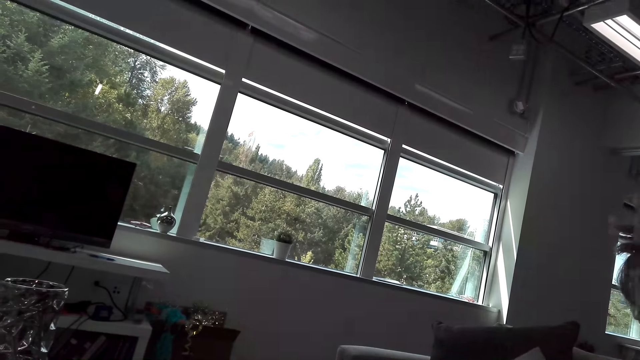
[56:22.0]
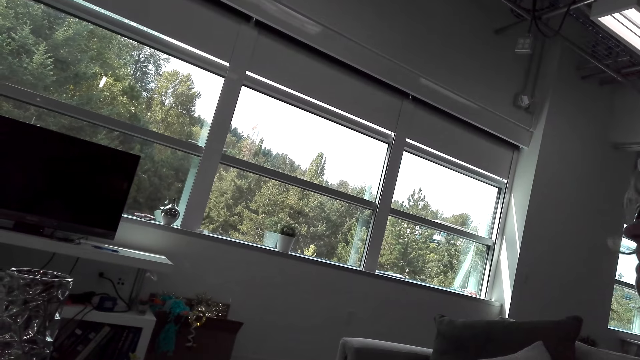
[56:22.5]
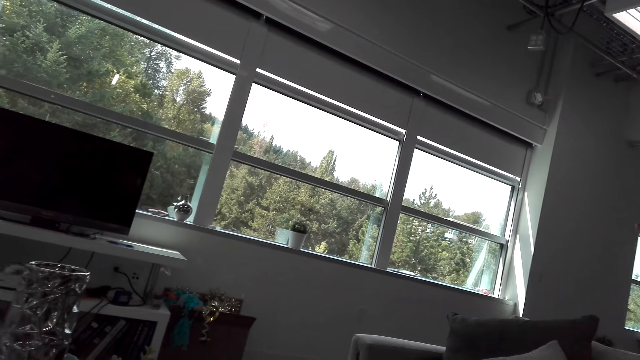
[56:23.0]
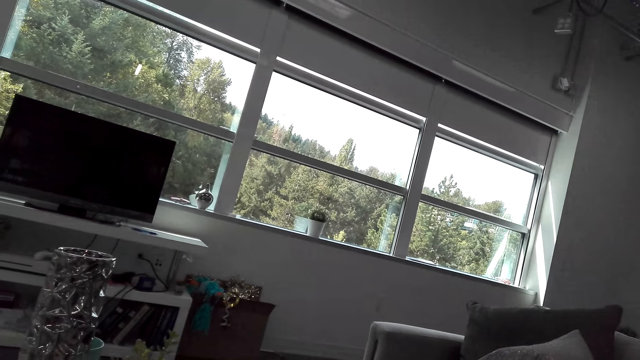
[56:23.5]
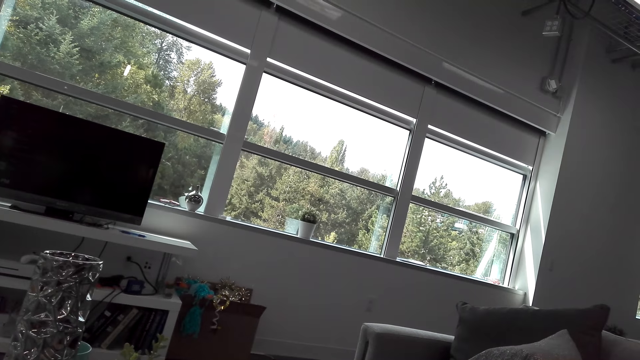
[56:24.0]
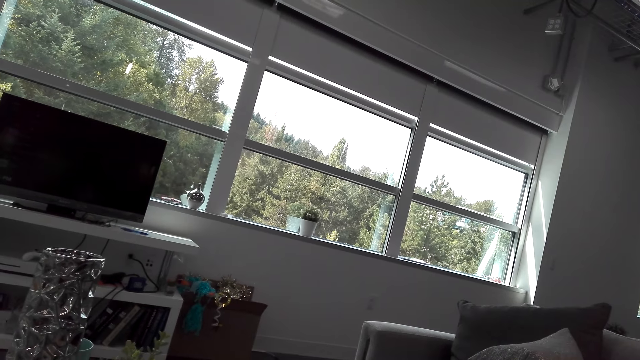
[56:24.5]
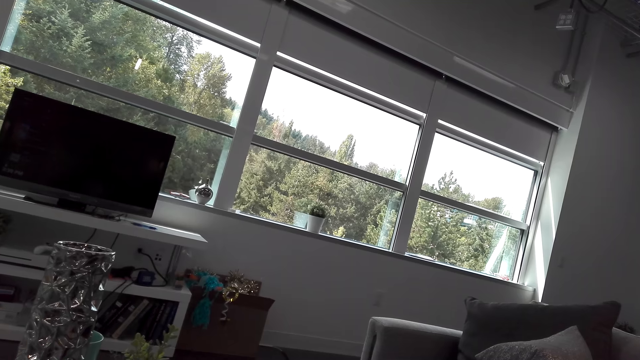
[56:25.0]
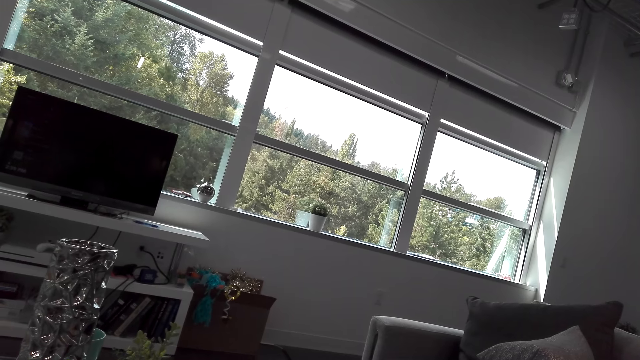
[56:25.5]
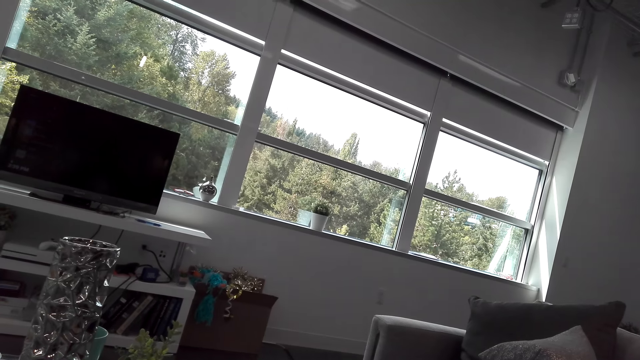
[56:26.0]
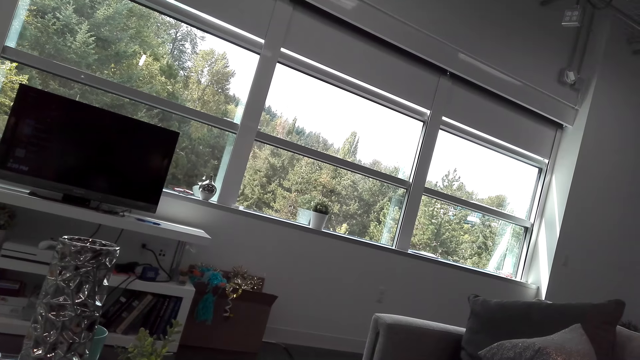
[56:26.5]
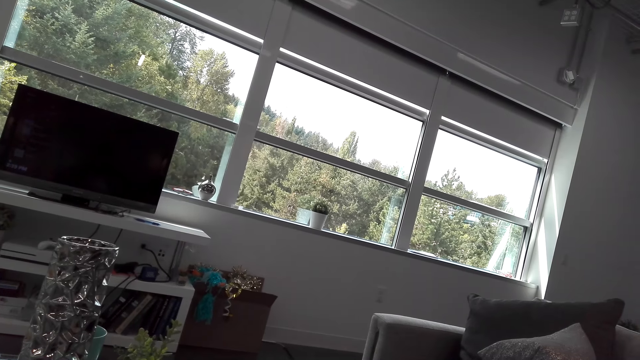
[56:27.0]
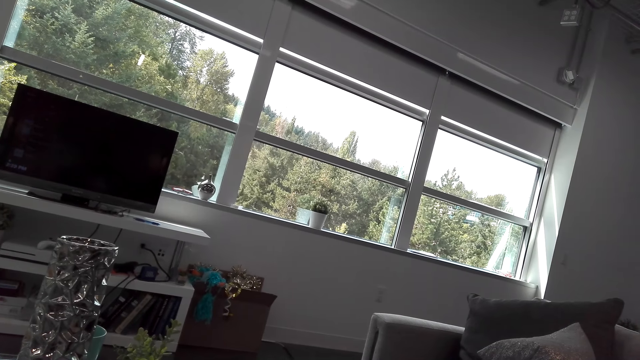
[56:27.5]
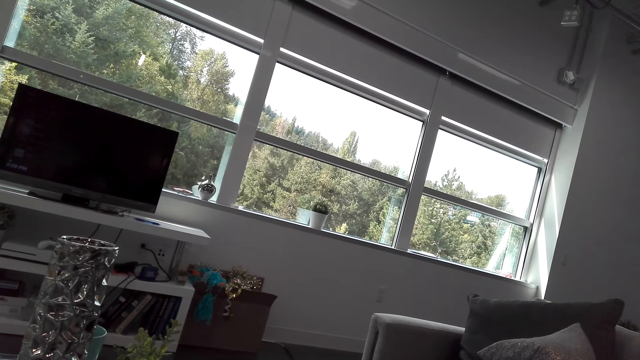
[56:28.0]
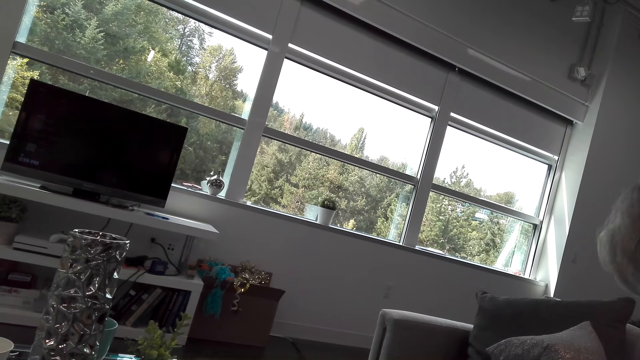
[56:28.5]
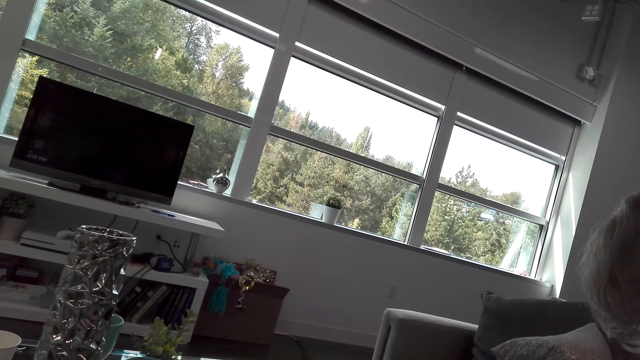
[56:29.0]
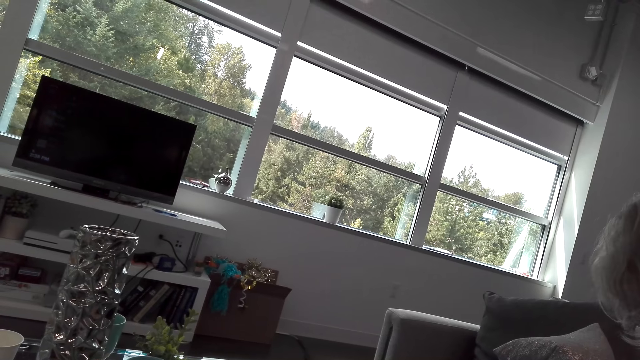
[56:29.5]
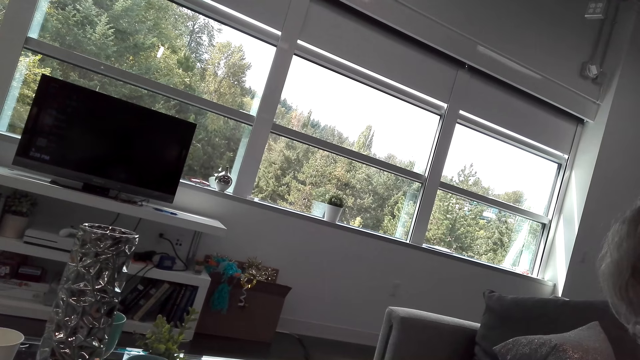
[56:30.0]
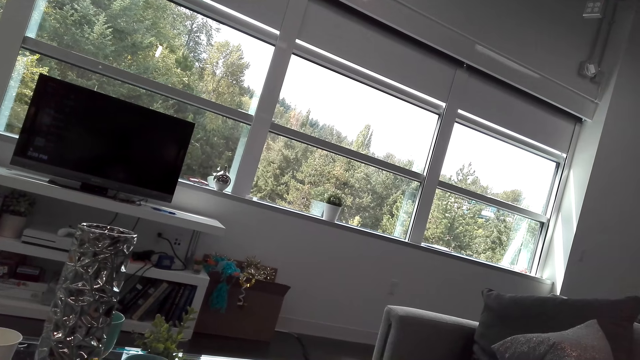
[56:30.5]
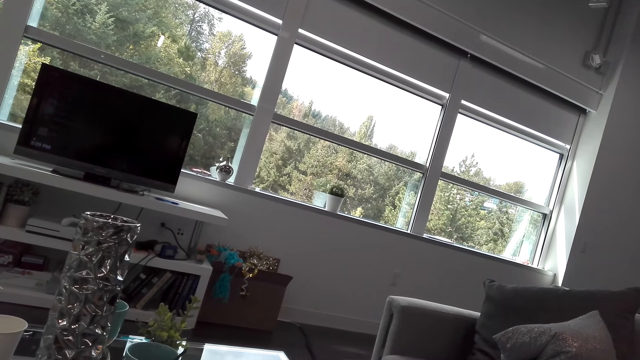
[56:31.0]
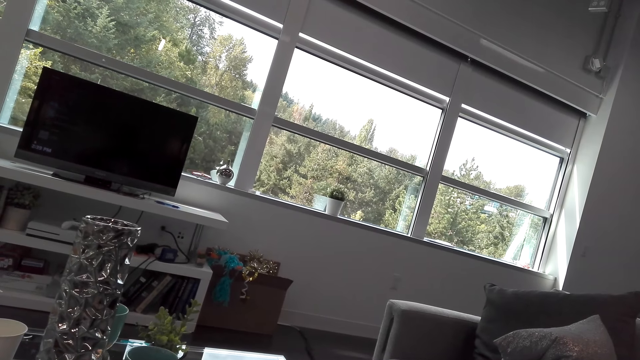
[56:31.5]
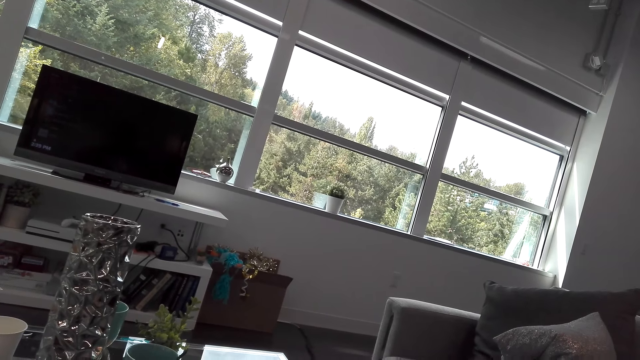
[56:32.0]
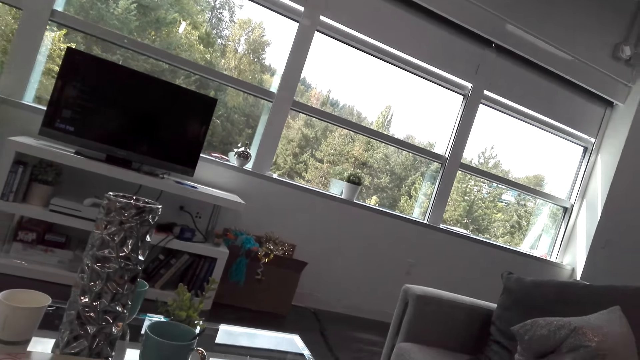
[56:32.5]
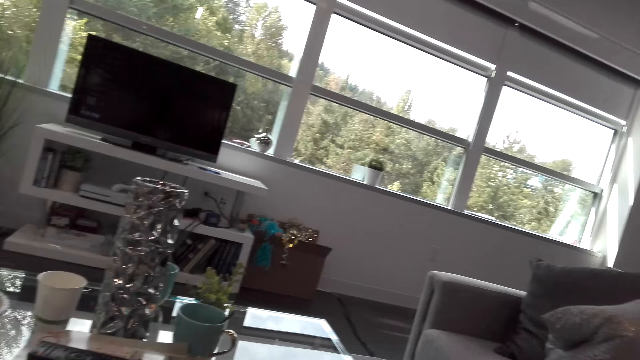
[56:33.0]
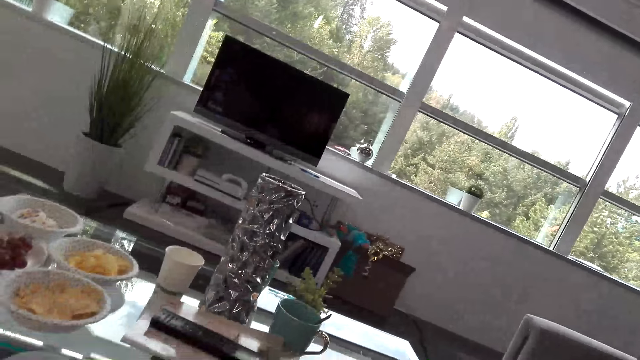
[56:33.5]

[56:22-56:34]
A lady speaks. Another lady responds to the first lady. The first lady speaks. The other lady responds to the first lady.

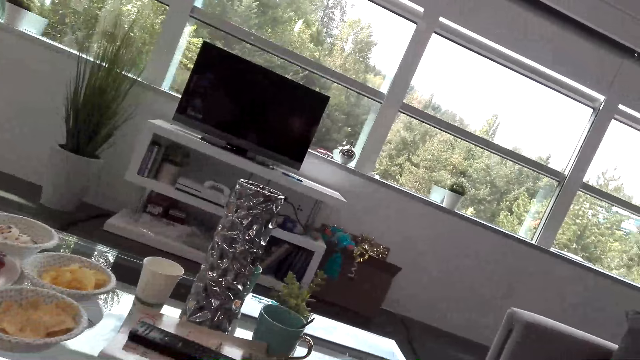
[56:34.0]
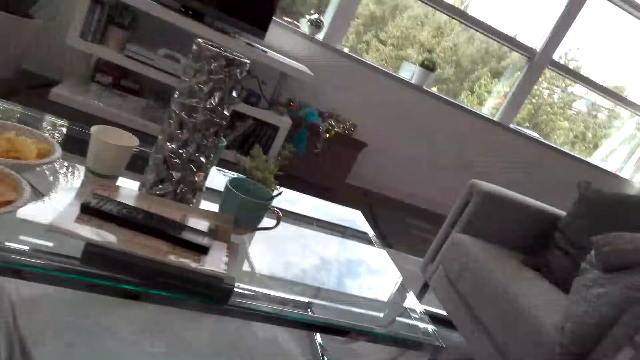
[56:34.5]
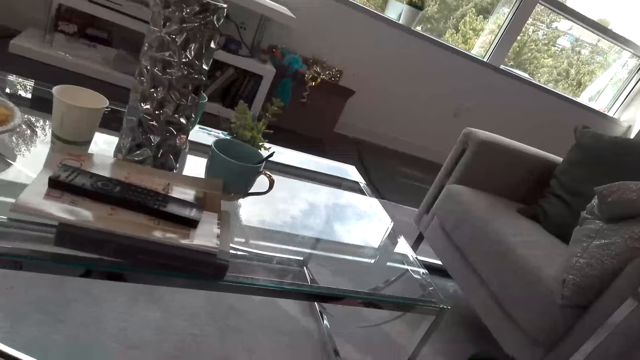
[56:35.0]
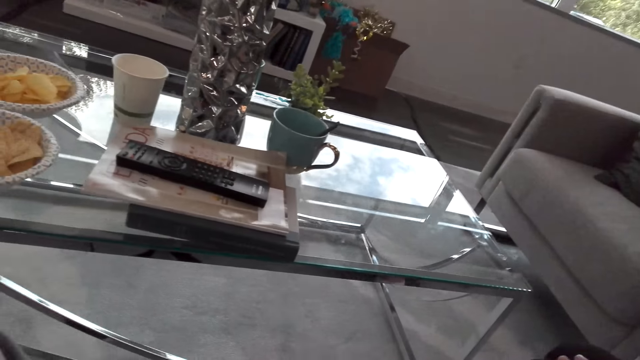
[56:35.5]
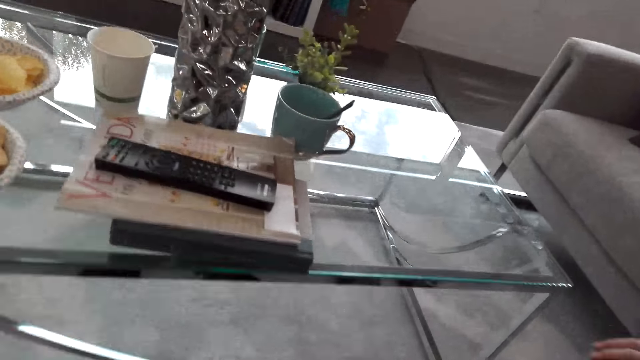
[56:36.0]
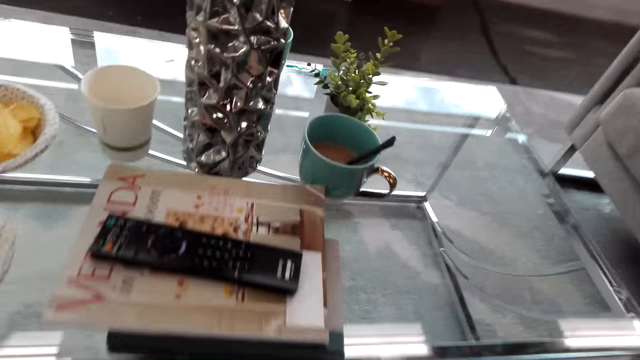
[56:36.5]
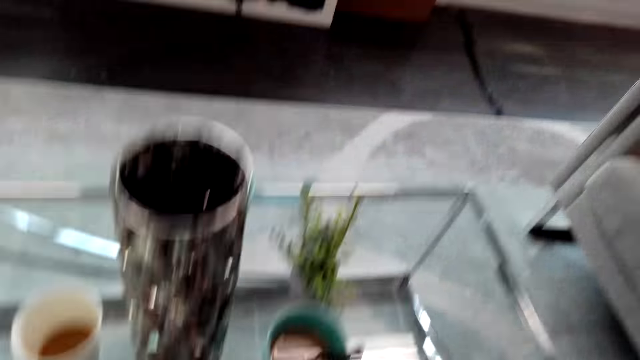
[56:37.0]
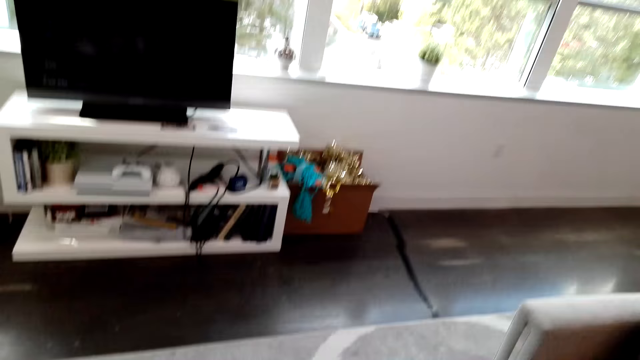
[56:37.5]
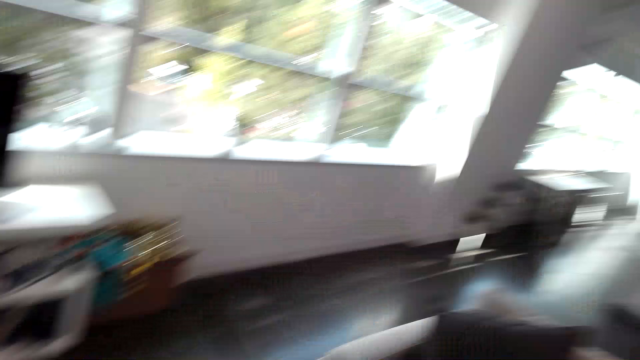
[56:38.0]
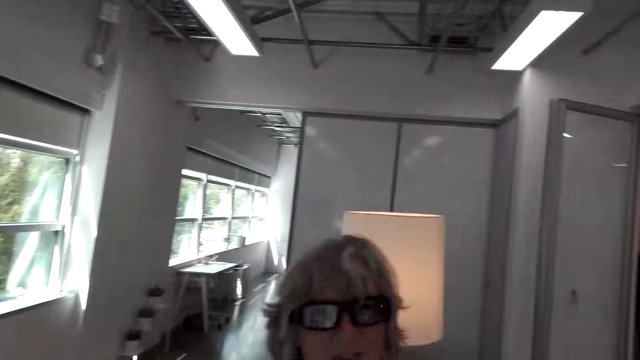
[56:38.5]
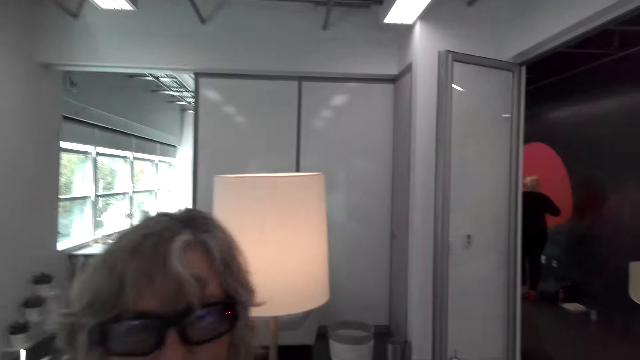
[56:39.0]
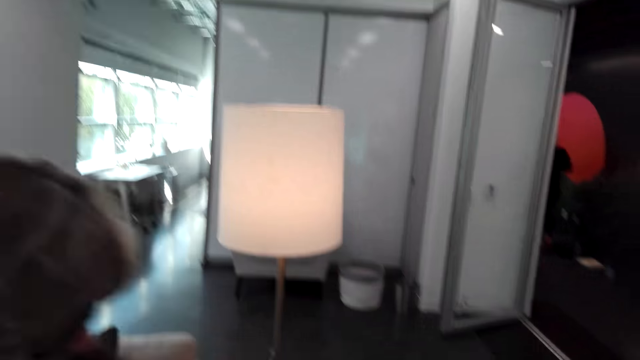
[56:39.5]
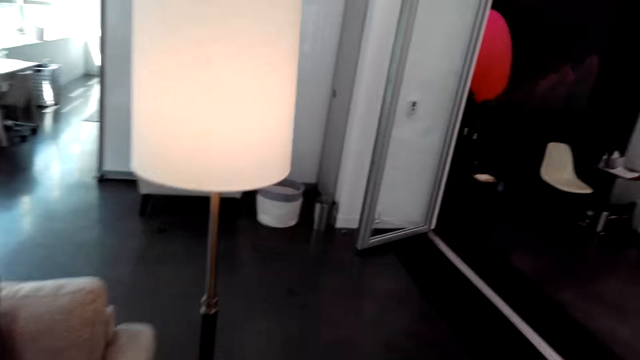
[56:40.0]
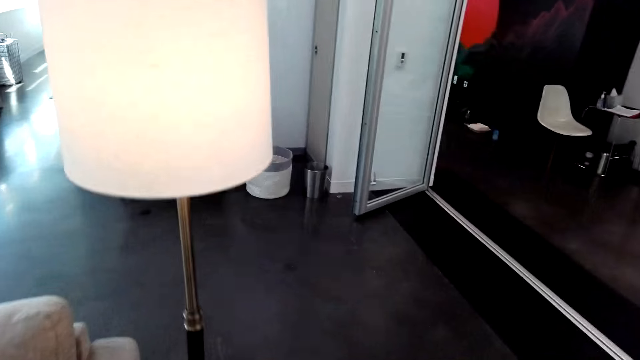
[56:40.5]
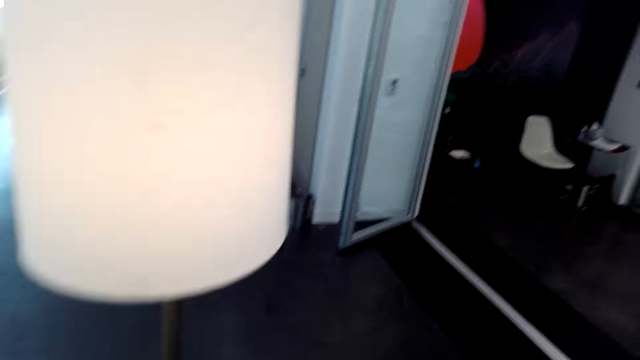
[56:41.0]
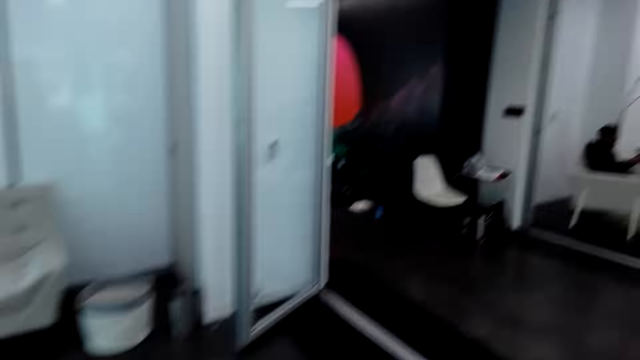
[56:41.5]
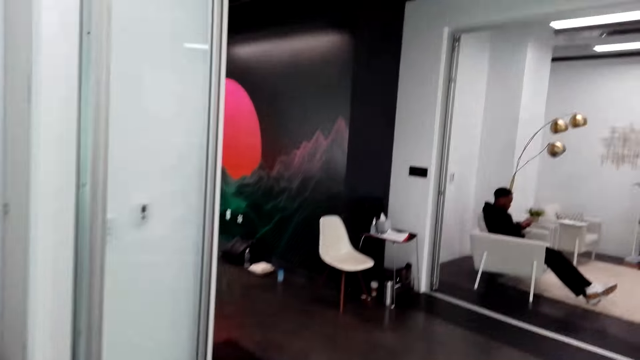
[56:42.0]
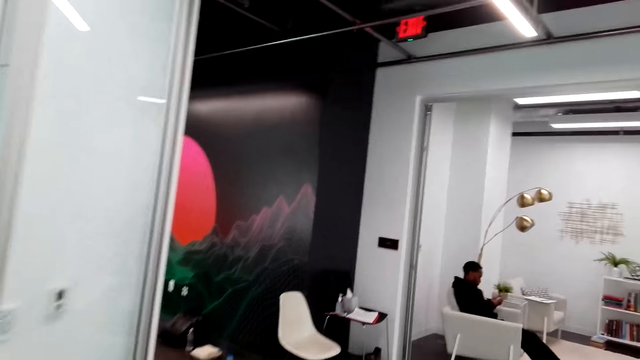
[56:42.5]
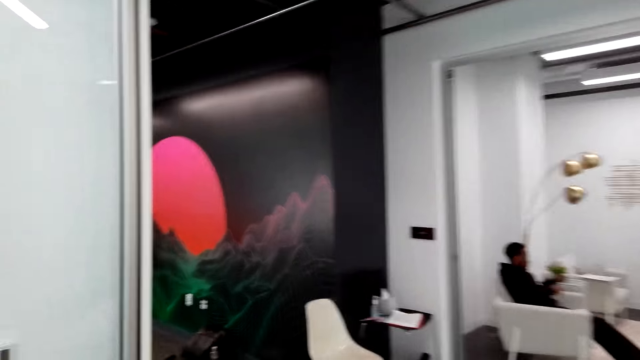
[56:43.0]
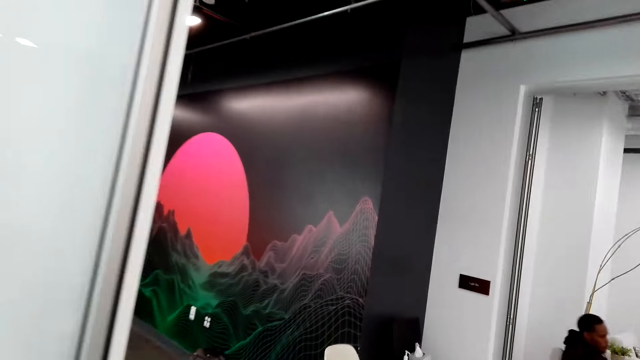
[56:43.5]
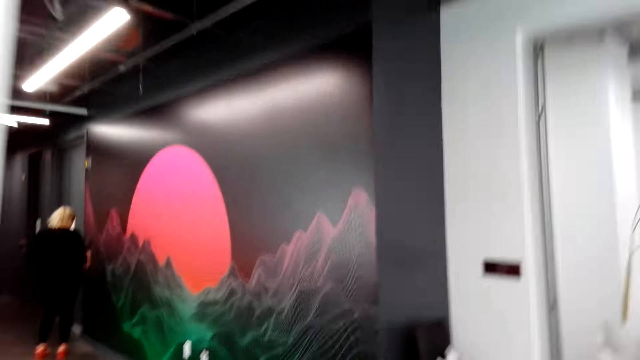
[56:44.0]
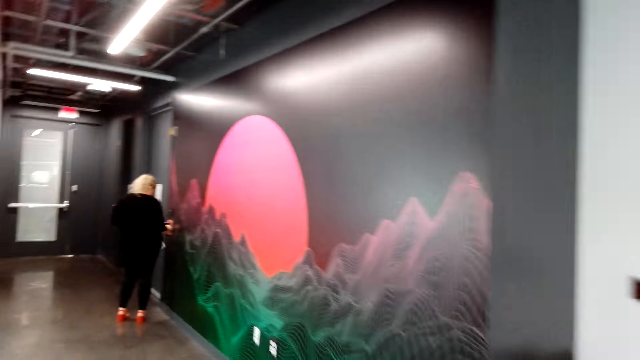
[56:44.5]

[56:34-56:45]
The camera wearer responds to a lady. They speak to another lady. The other lady speaks to the camera wearer. The camera wearer turns around. They stand from the couch. The other lady stands from the couch. The other lady speaks to the camera wearer. The camera wearer speaks to the other lady. They walk in the house. A man sits on a couch.
